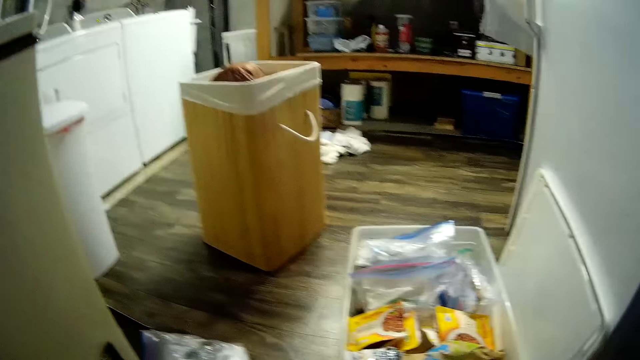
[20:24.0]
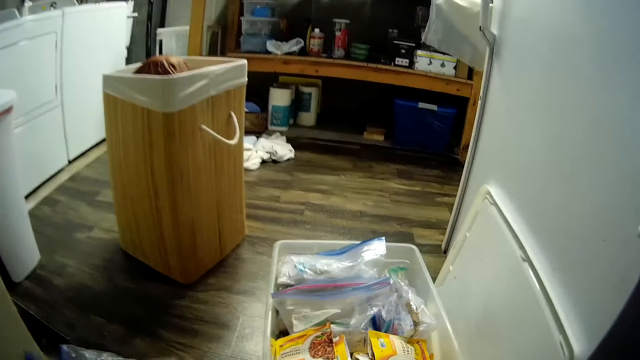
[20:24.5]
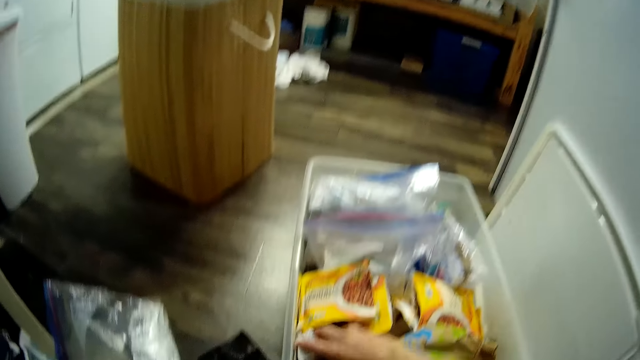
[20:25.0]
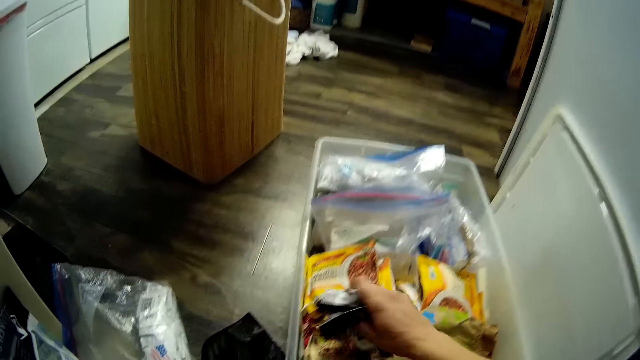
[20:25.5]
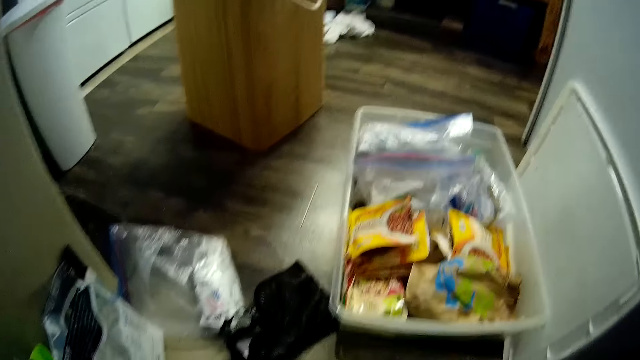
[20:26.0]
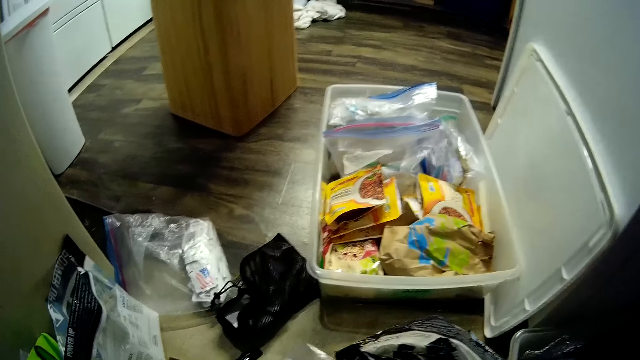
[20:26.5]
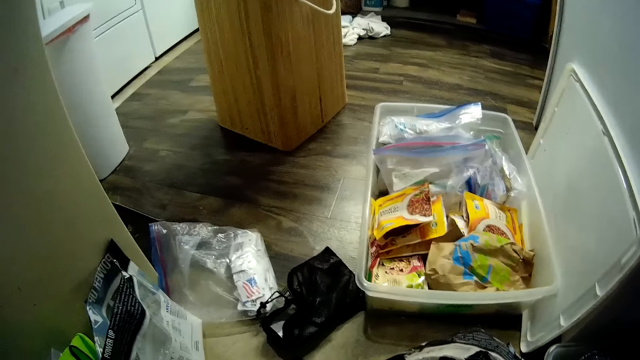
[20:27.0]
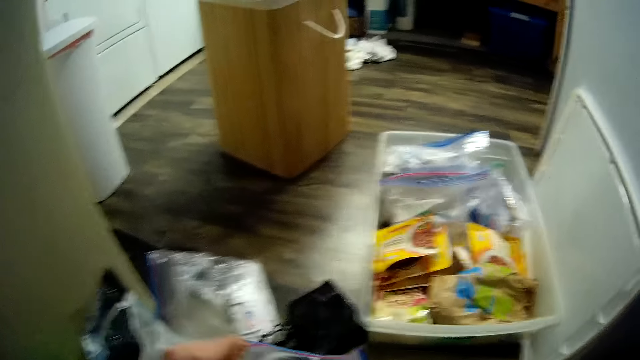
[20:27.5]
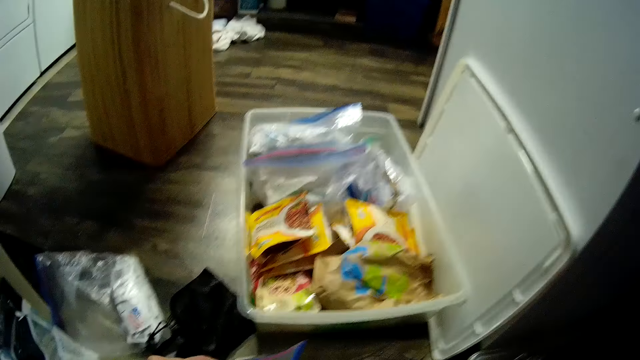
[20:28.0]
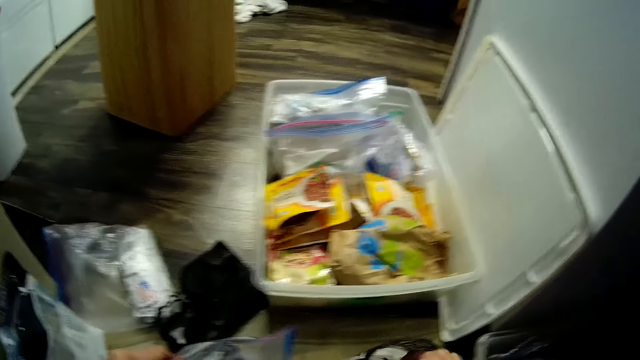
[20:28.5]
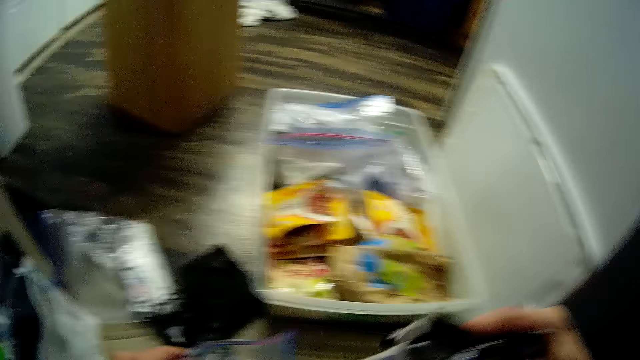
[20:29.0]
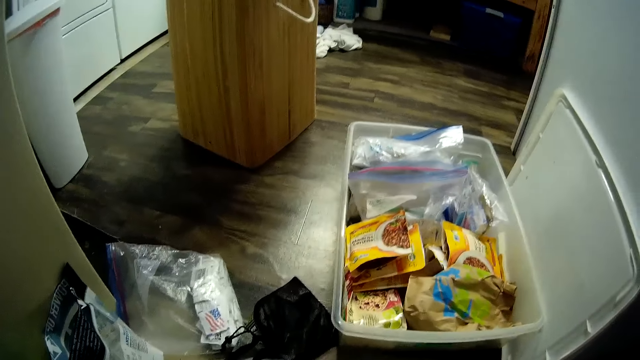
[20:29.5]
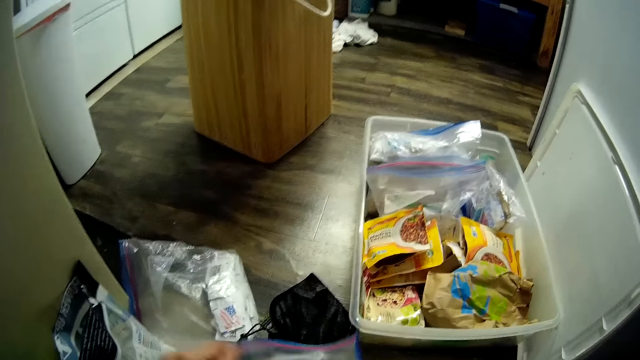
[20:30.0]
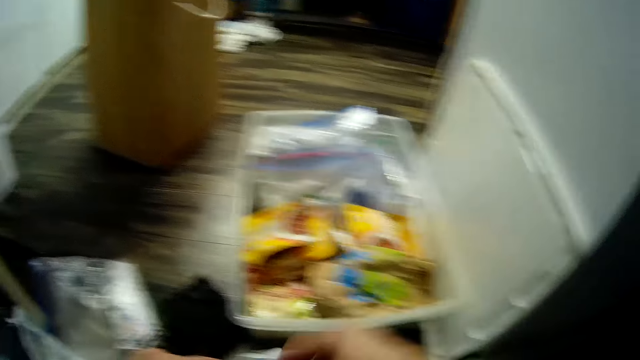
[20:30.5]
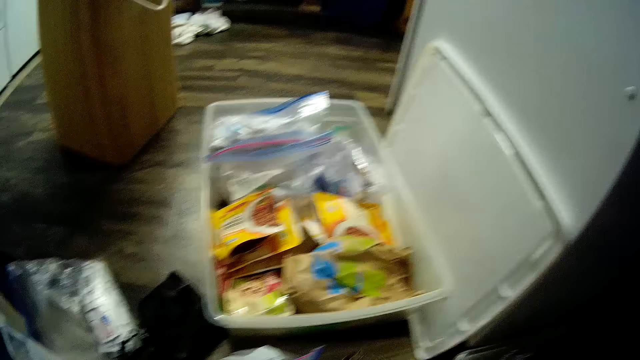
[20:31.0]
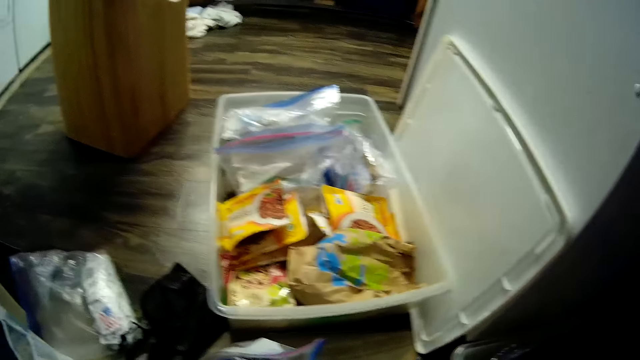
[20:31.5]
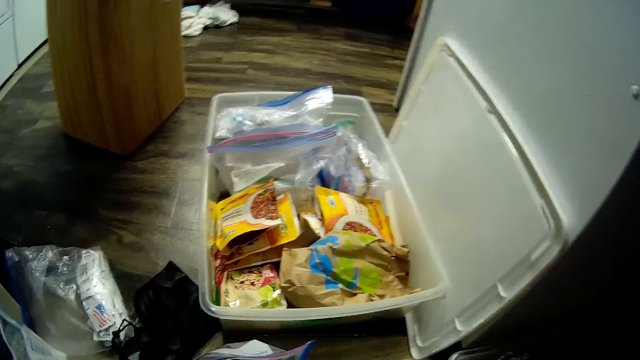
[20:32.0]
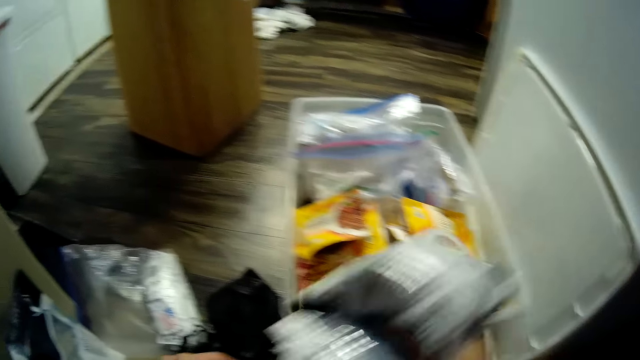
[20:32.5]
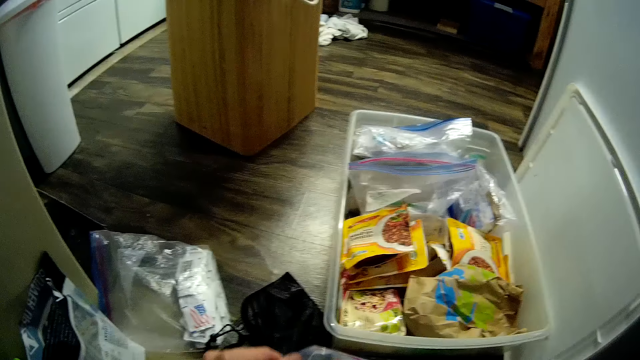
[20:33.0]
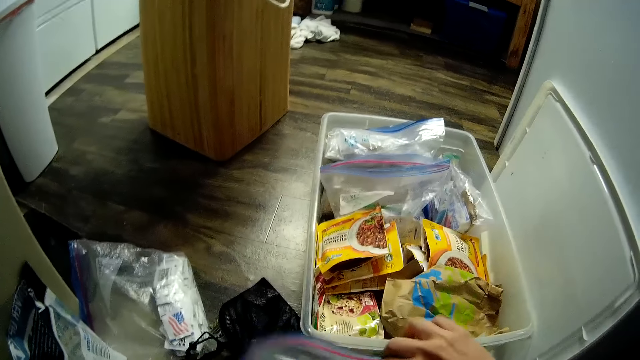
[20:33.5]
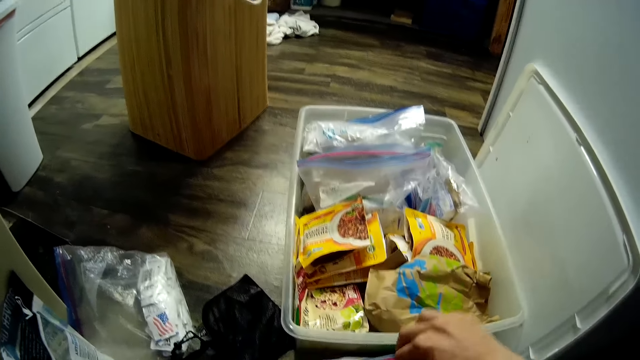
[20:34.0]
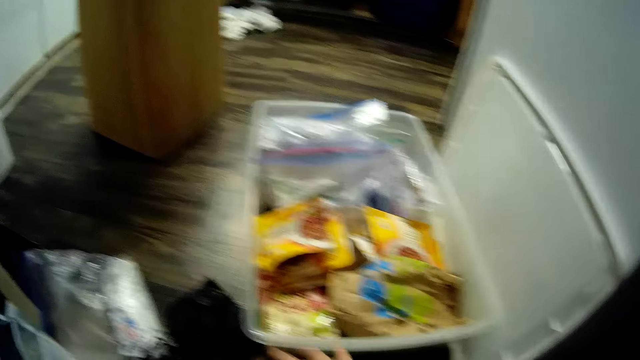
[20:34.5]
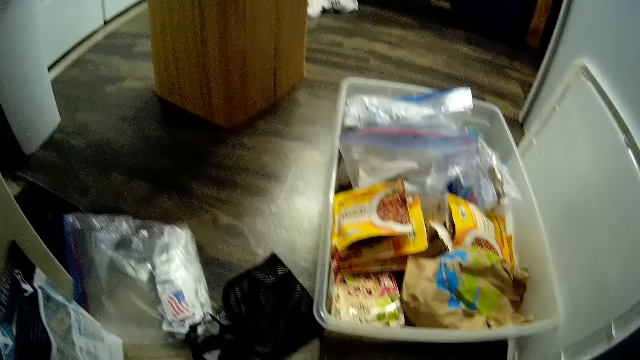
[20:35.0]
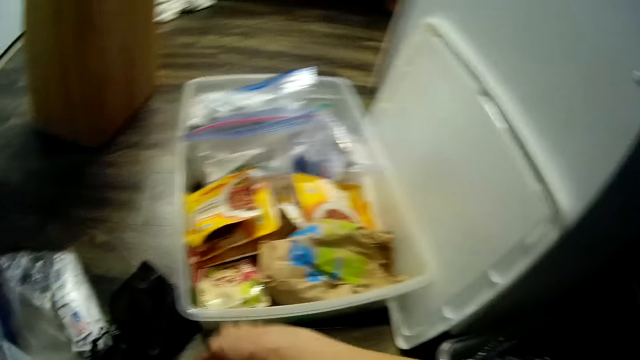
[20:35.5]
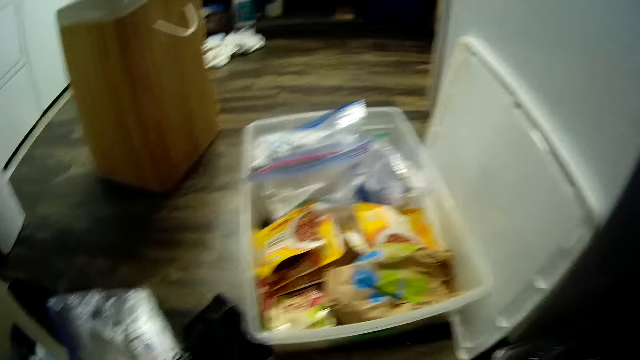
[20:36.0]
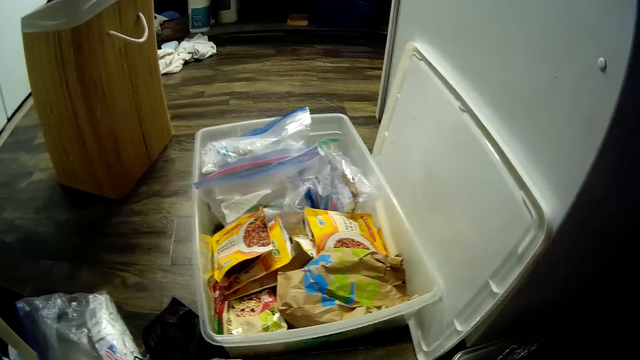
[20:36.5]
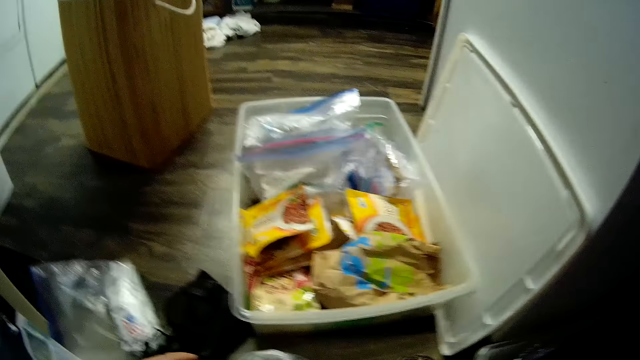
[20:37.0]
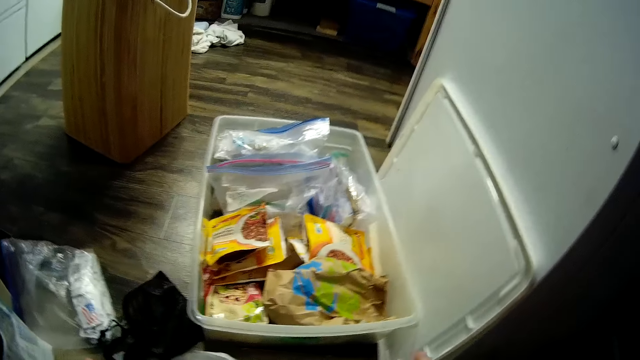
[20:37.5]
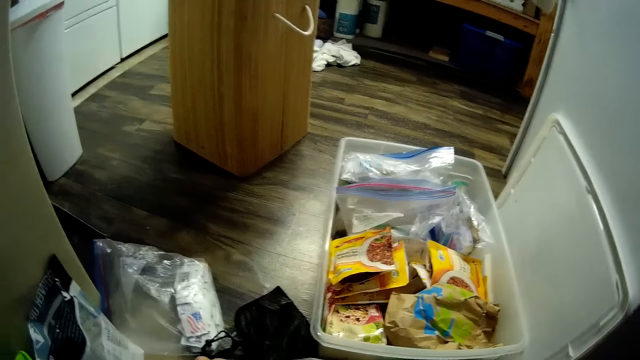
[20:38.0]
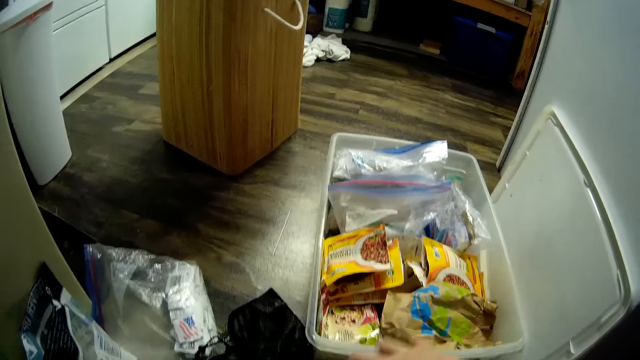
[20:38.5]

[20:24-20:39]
The camera wearer picks a food package from the plastic container with her right hand. She drops the food package in the package with her right hand. She arranges food packages on the ground.

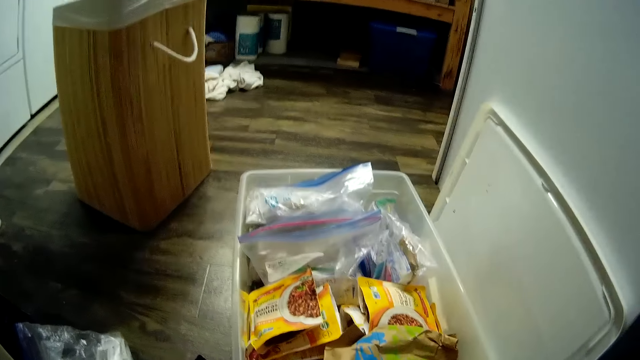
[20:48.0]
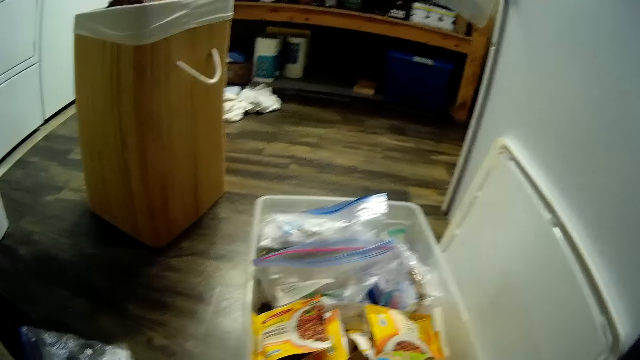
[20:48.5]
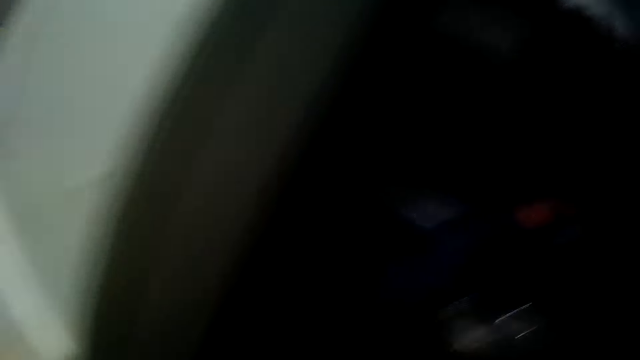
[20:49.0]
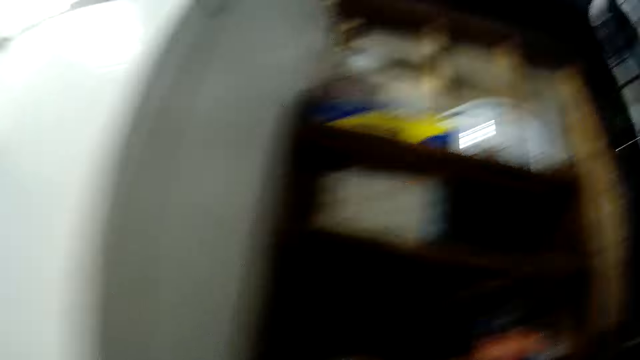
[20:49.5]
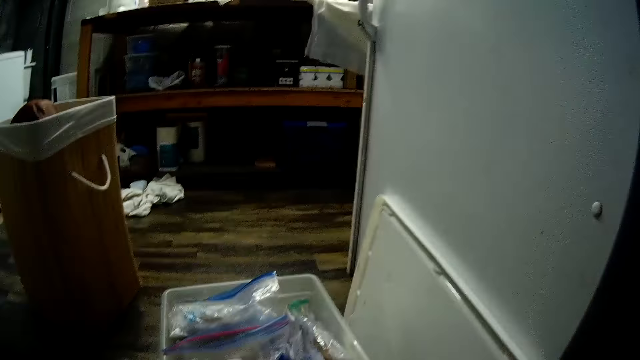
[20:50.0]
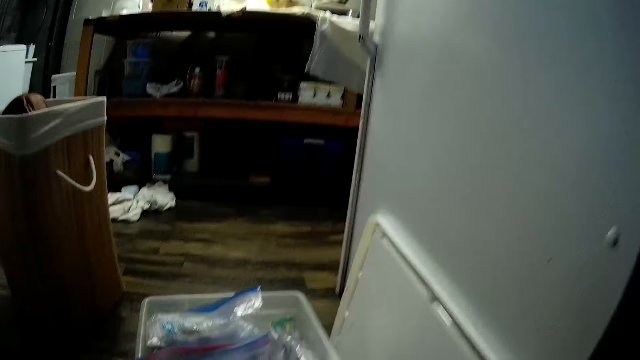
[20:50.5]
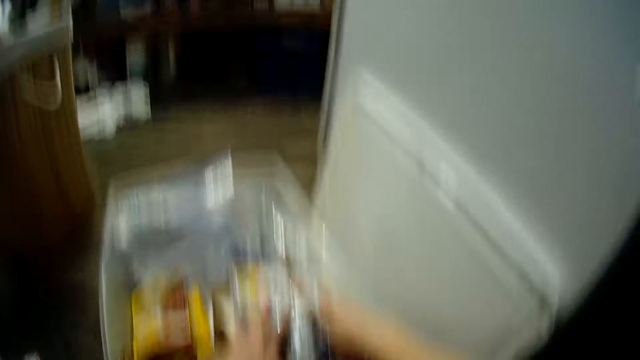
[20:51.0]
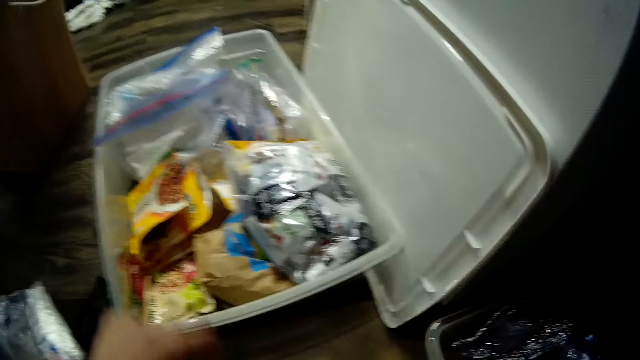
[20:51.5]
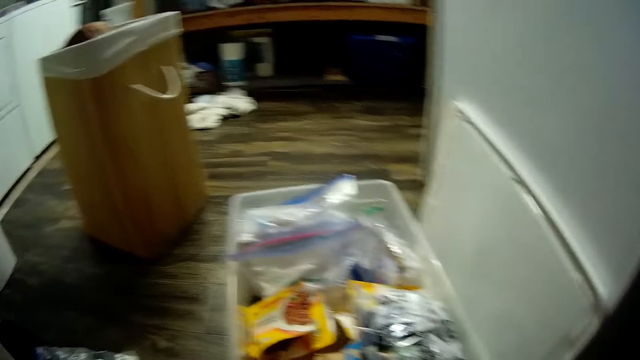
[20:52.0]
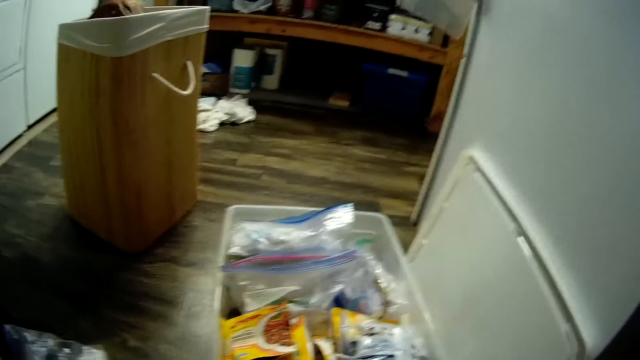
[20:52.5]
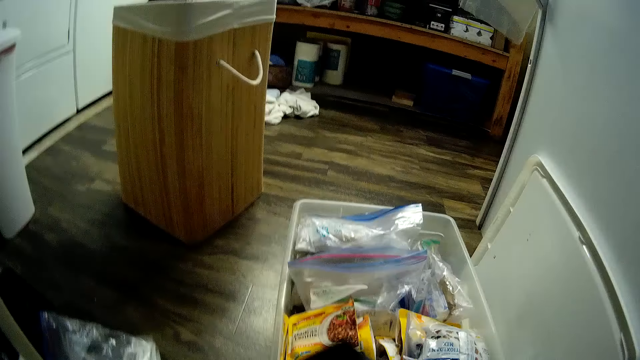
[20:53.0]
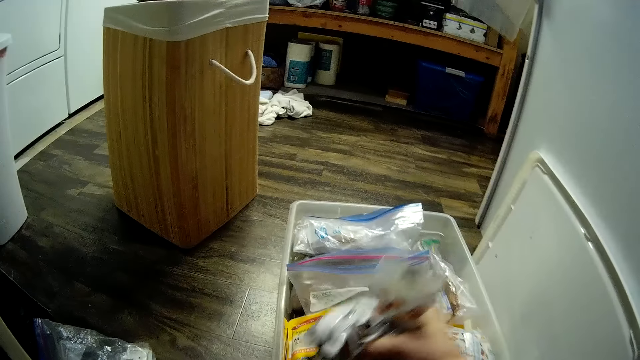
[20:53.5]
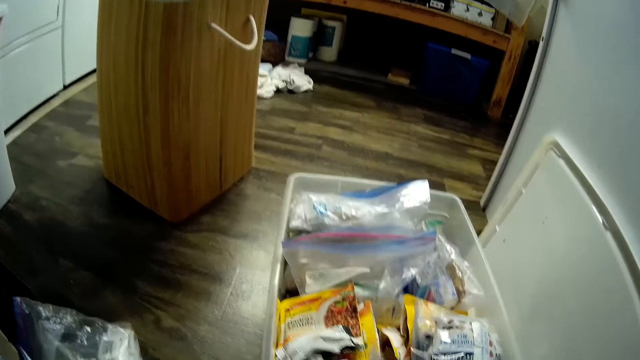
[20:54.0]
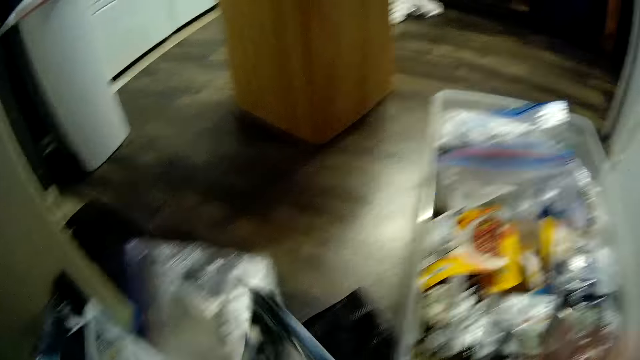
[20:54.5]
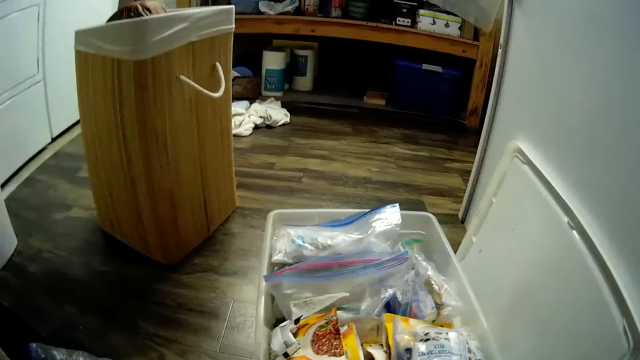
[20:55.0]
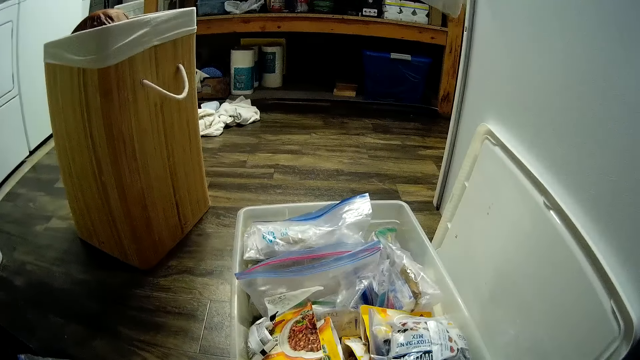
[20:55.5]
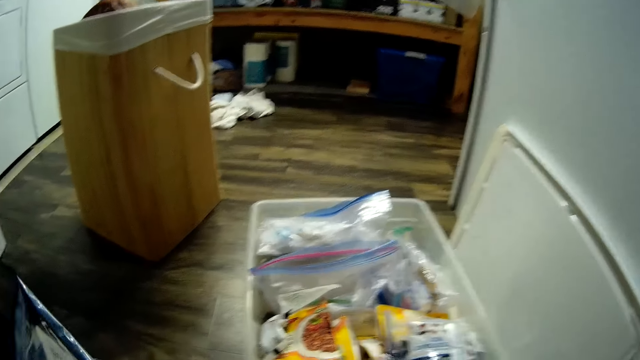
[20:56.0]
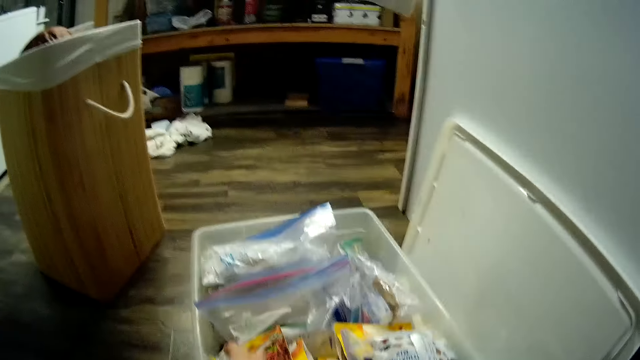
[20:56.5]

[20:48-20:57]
The camera wearer drops the packages from the ground into the plastic container with both her hands. She picks the spices from the bigger paper and puts the spices in the container.
